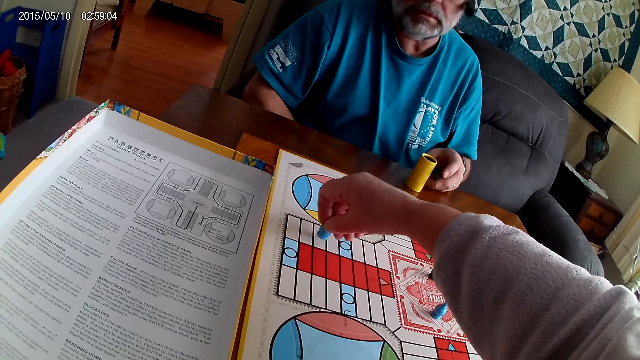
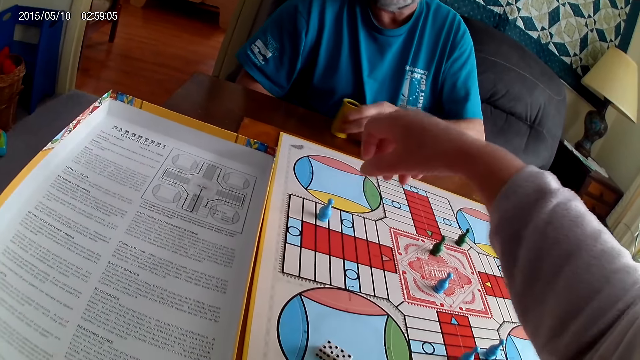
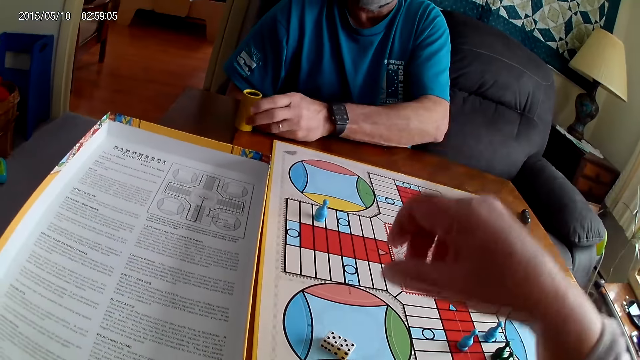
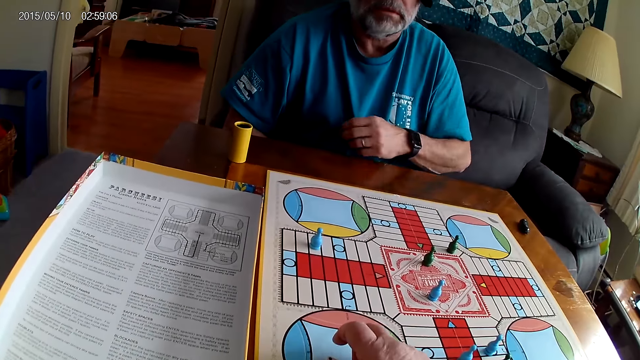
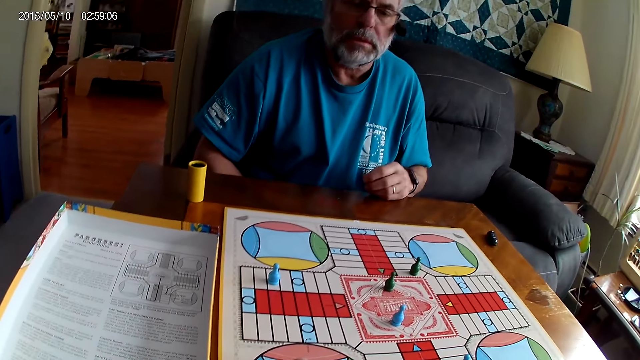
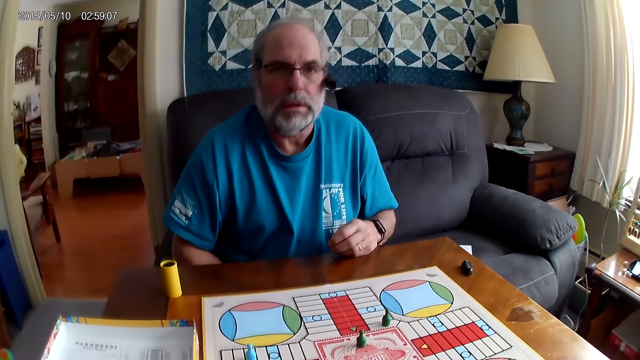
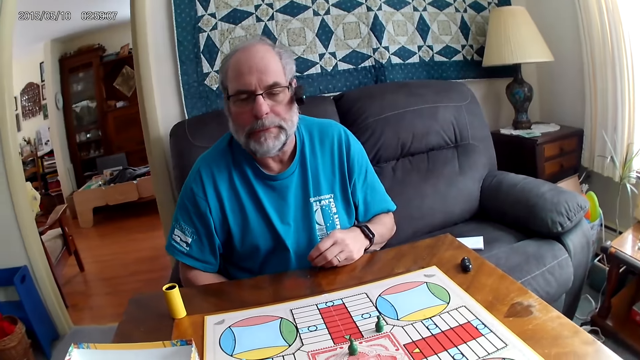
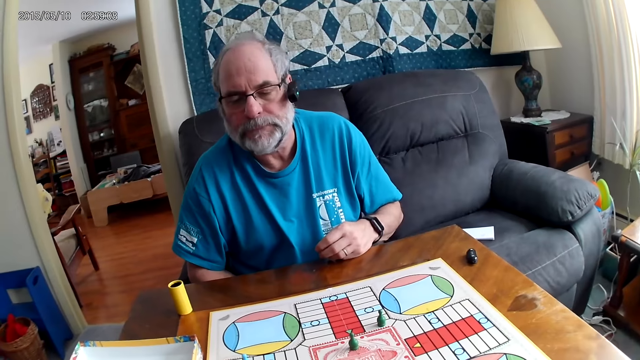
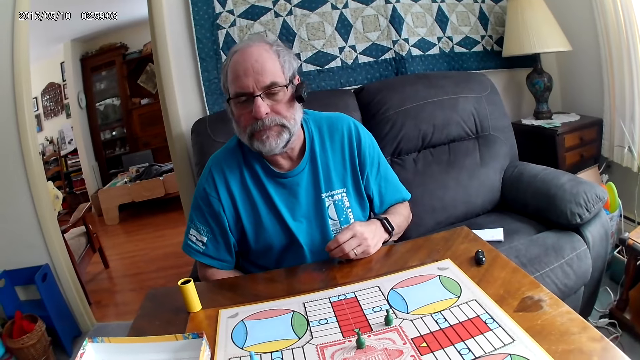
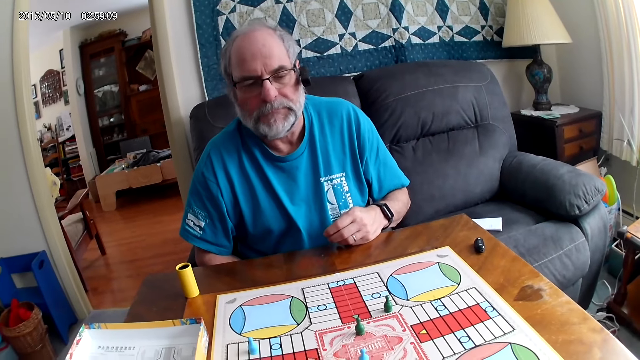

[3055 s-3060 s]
A man moves the container with the left hand. The camera wearer puts the pawn on the board. They stare at the man.

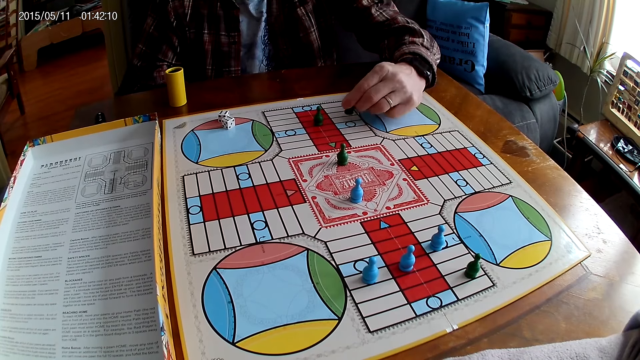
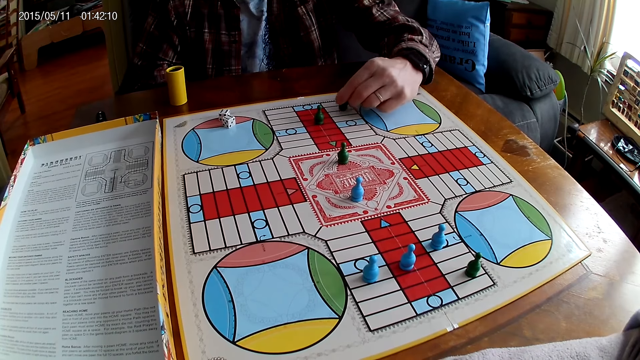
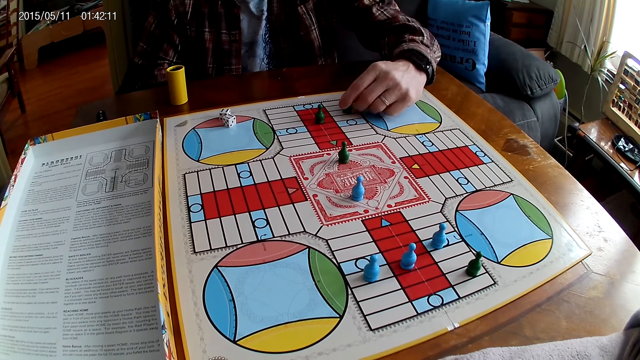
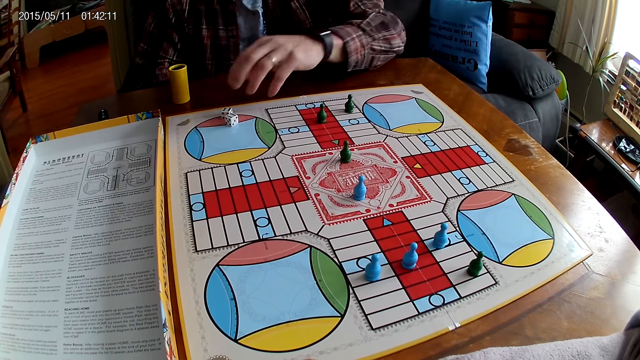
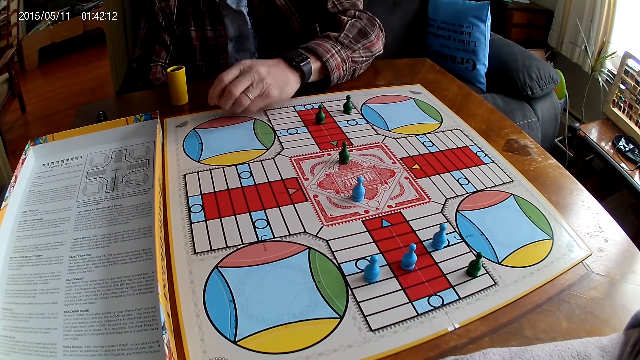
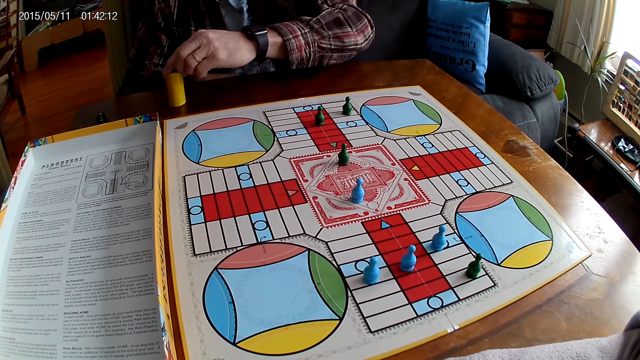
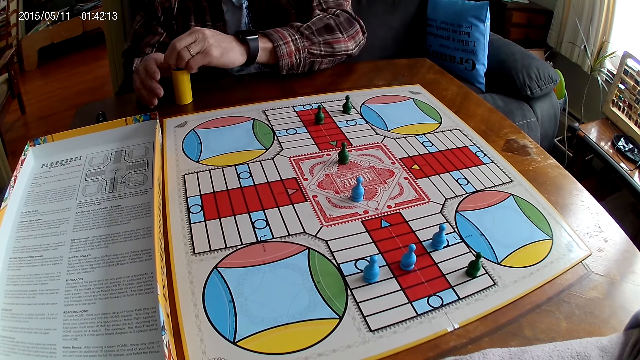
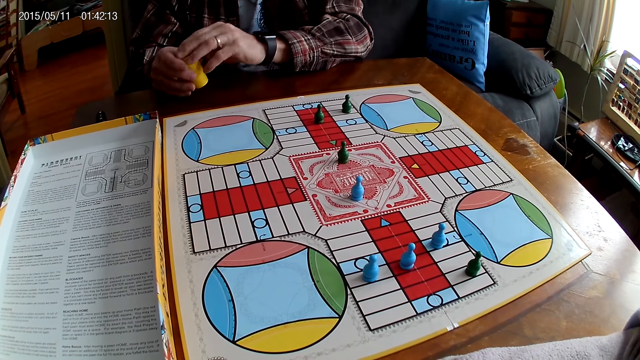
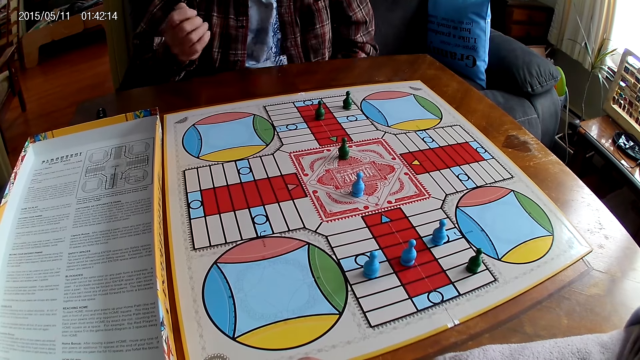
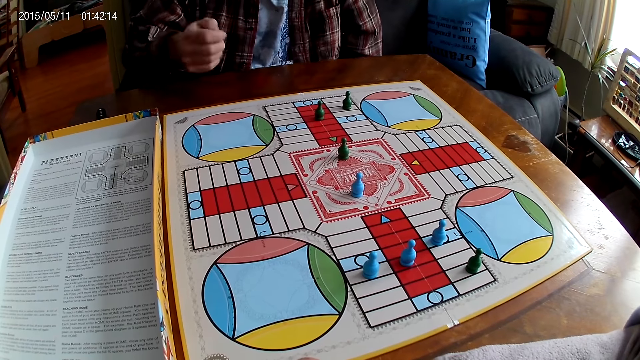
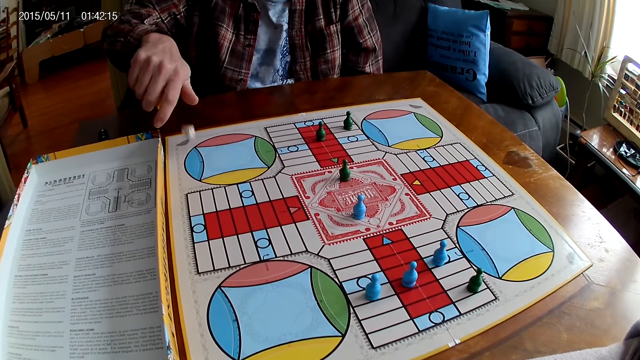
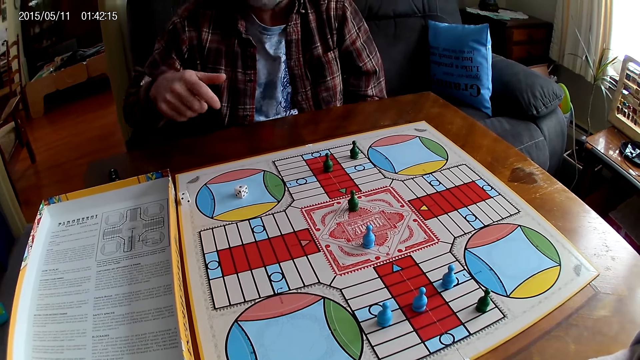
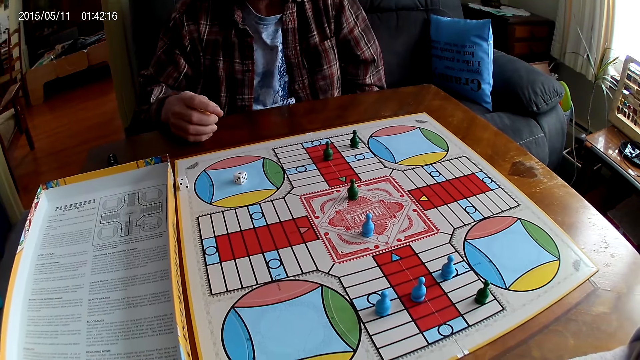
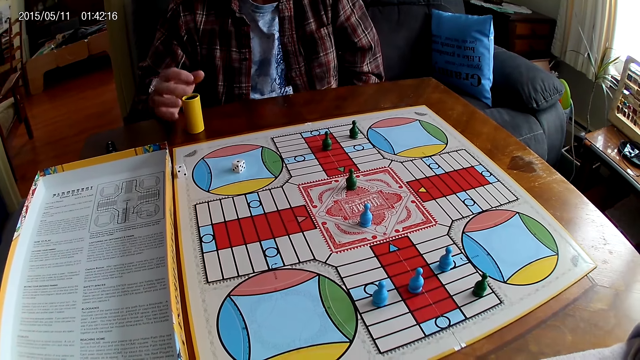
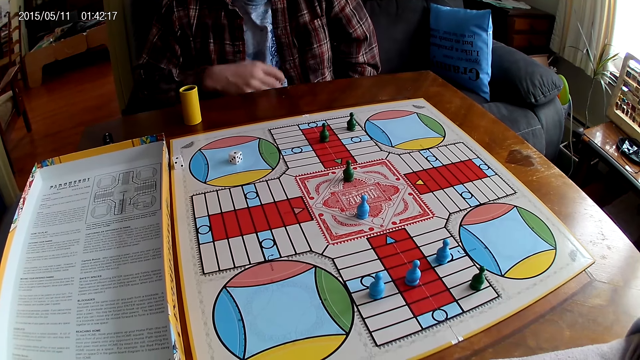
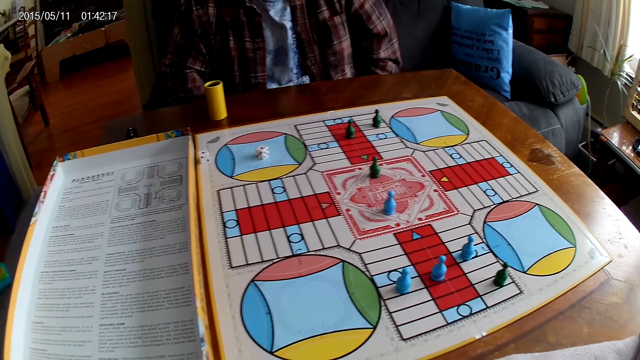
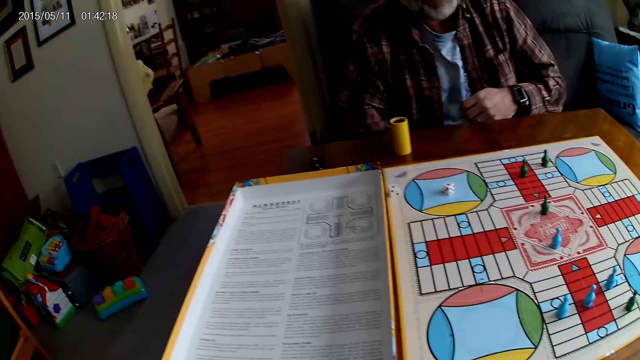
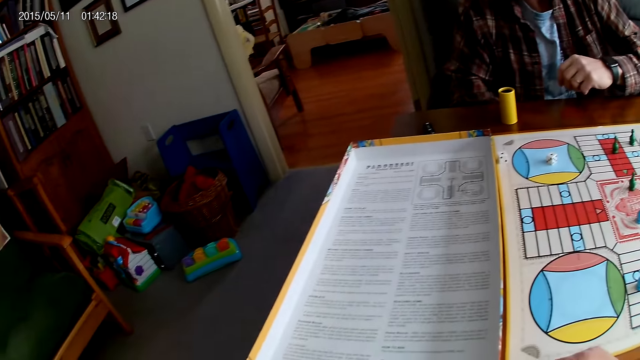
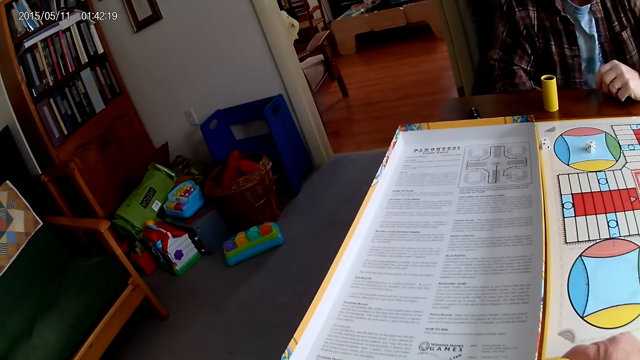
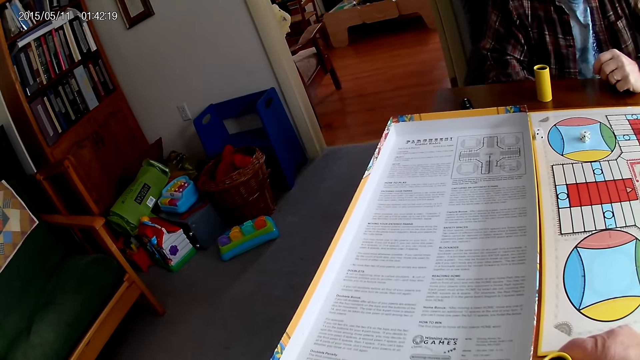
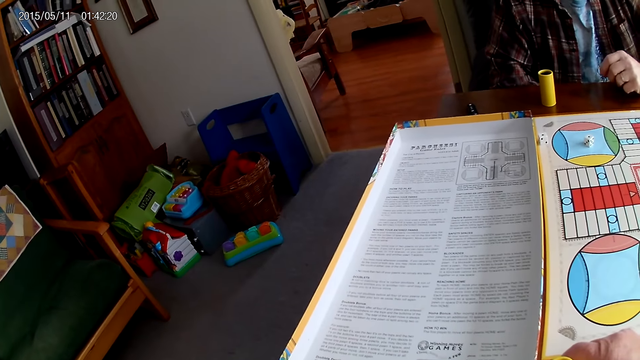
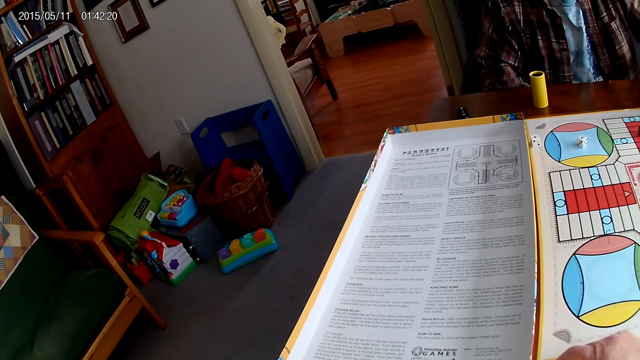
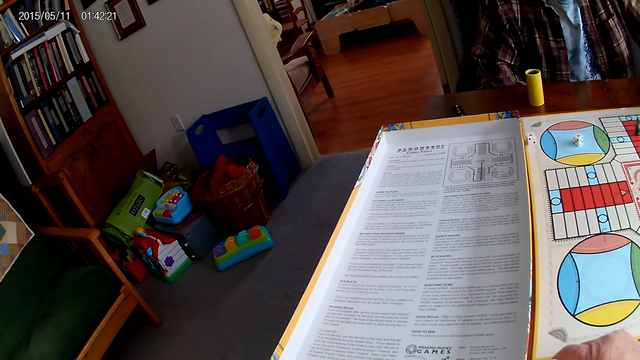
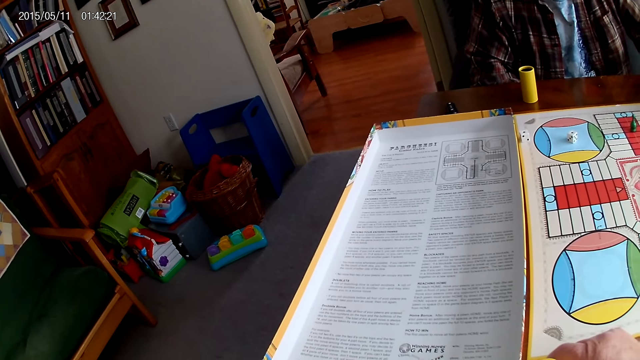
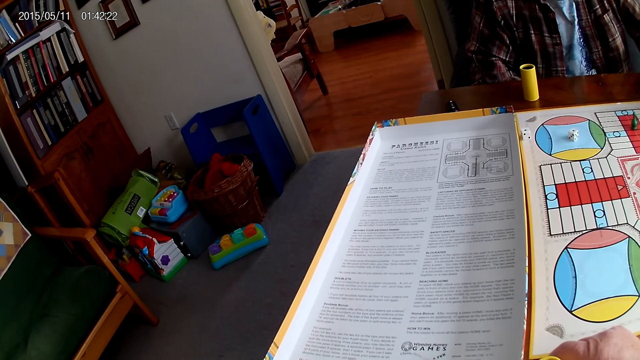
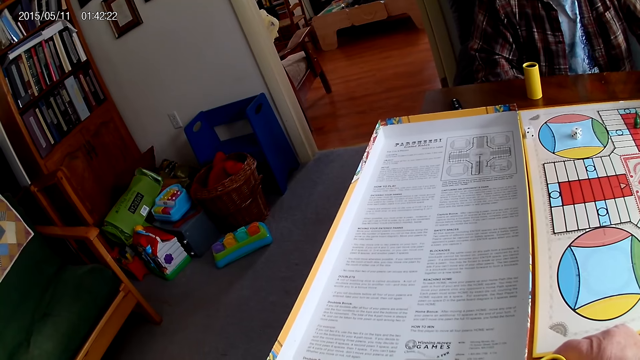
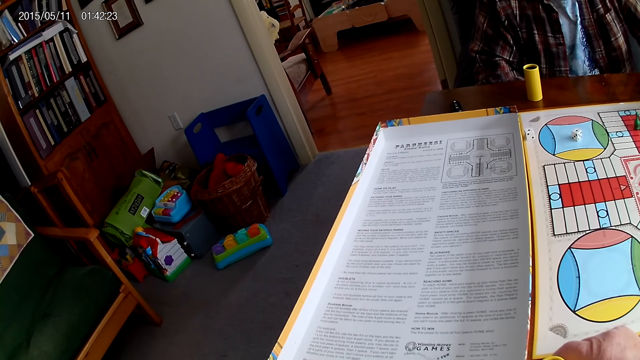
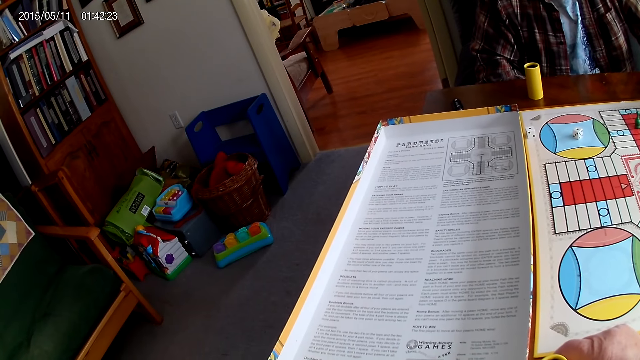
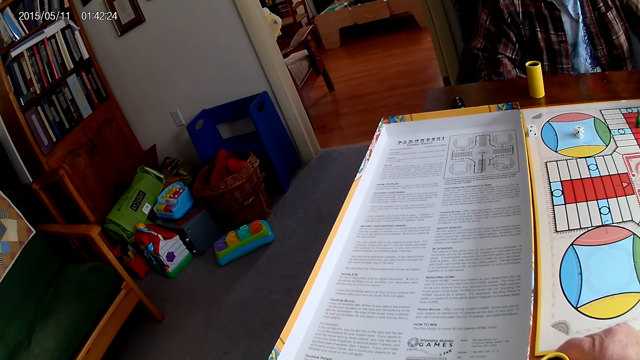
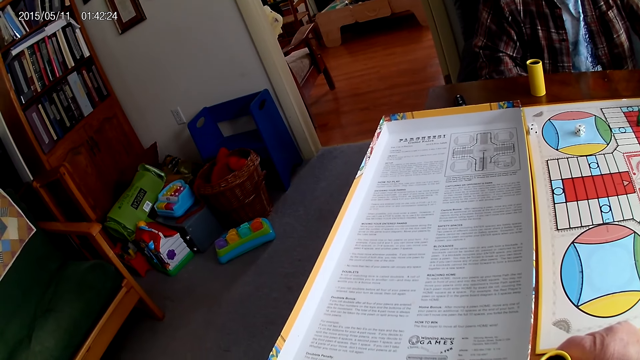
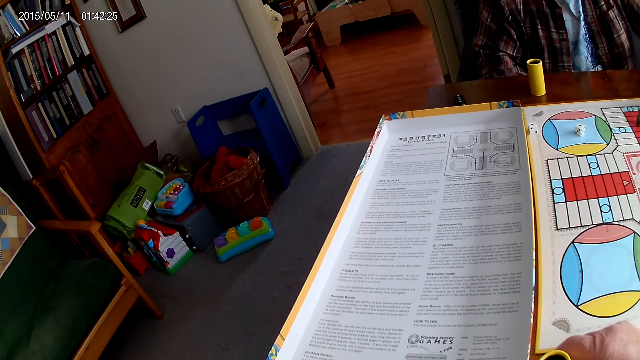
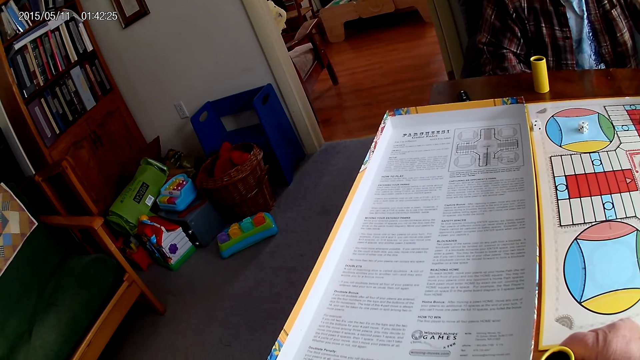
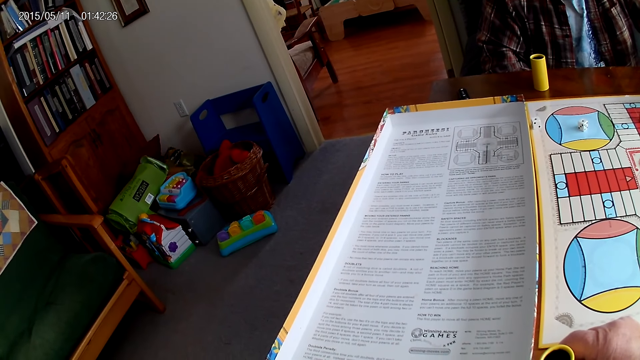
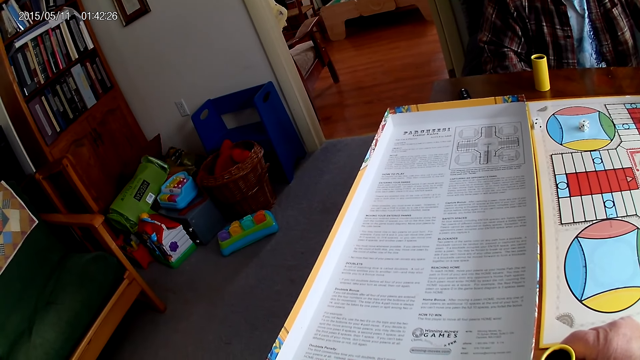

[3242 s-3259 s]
A man places the Ludo pawn on the board. The man takes the dice from the Ludo board with the right hand and puts the dice in a container or dice shaker. The camera wearer takes the container from the table with the right hand. The man shakes the dice shaker. The camera wearer shakes the dice in the container. The man drops the dice from the container on the Ludo board. The man drops the container on the table. The man stares at the board. The camera wearer looks around the room. The man places the left hand on the table. The man stares at the board.
